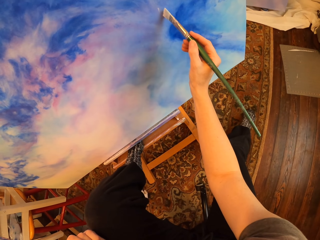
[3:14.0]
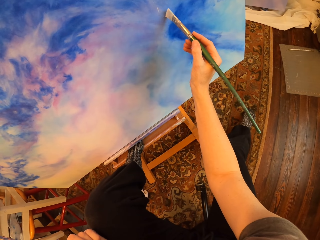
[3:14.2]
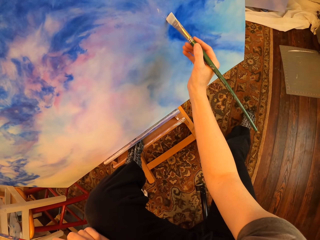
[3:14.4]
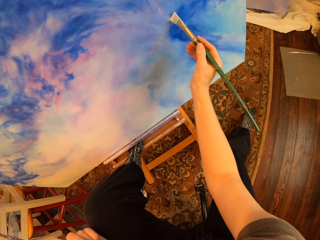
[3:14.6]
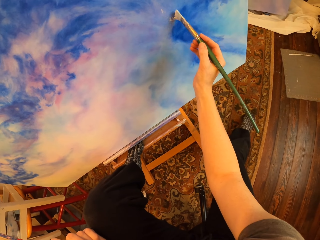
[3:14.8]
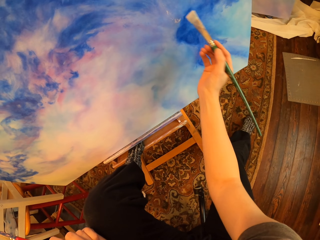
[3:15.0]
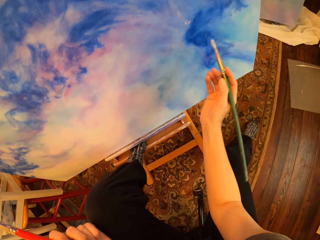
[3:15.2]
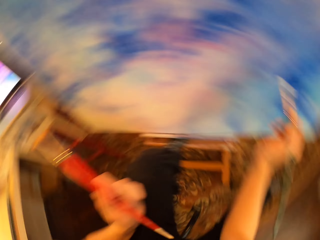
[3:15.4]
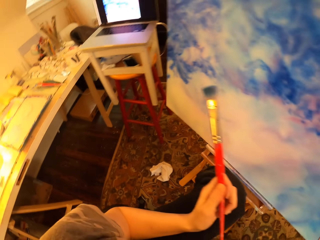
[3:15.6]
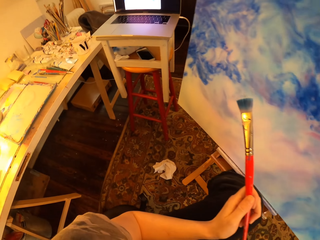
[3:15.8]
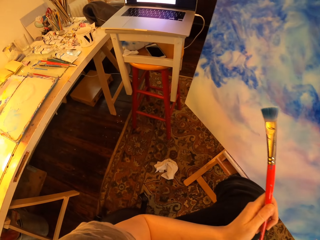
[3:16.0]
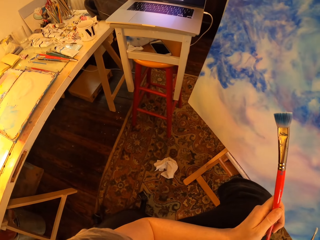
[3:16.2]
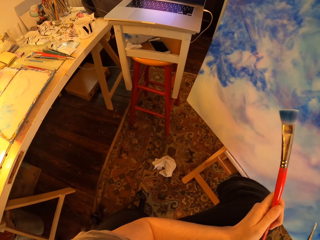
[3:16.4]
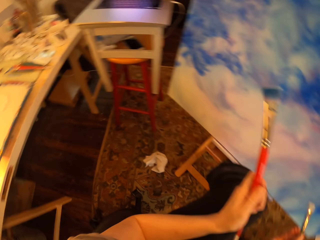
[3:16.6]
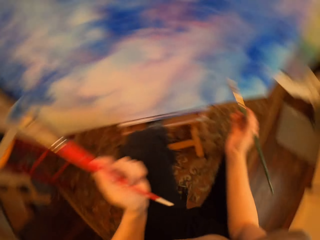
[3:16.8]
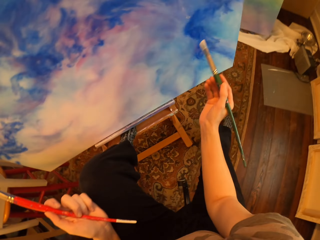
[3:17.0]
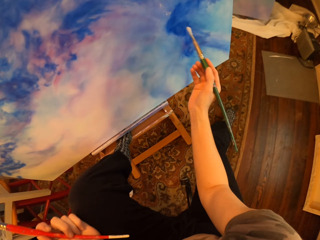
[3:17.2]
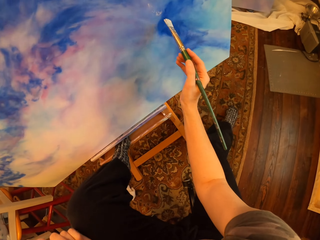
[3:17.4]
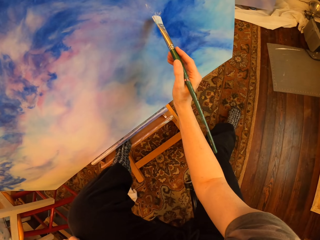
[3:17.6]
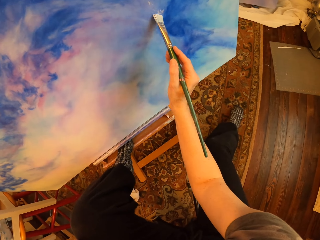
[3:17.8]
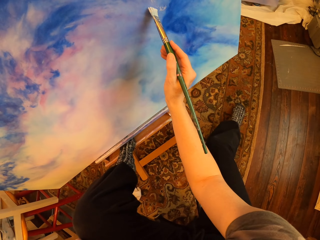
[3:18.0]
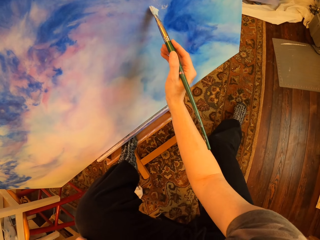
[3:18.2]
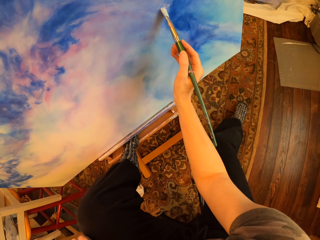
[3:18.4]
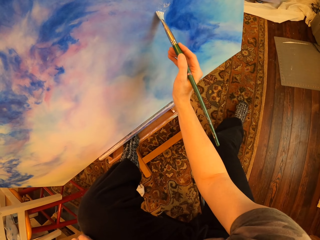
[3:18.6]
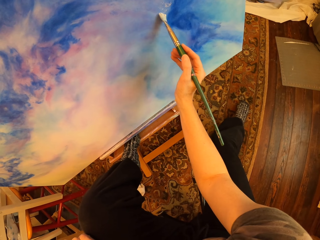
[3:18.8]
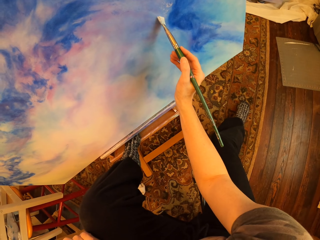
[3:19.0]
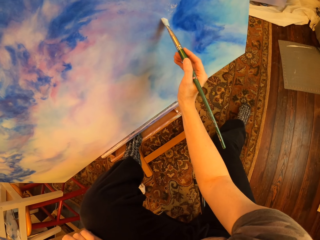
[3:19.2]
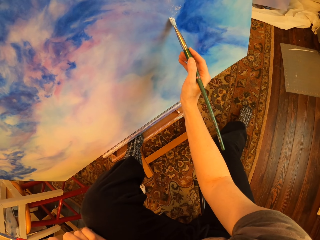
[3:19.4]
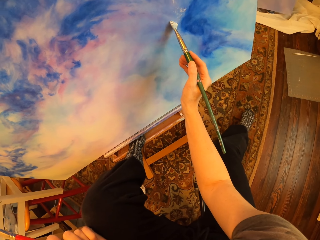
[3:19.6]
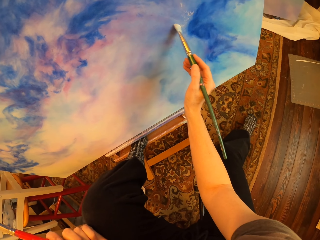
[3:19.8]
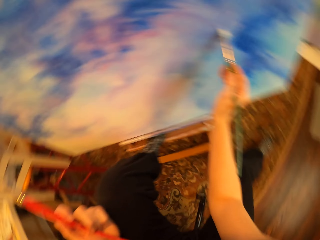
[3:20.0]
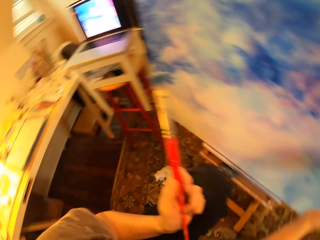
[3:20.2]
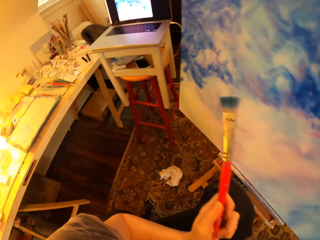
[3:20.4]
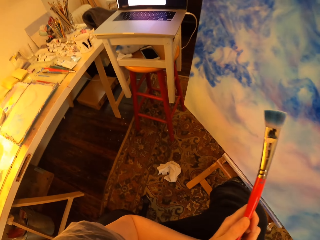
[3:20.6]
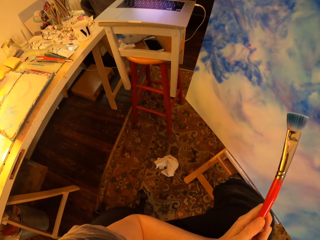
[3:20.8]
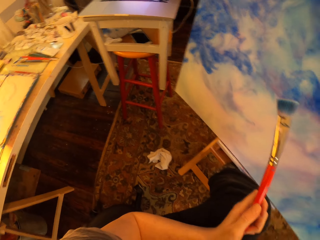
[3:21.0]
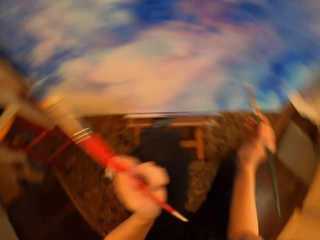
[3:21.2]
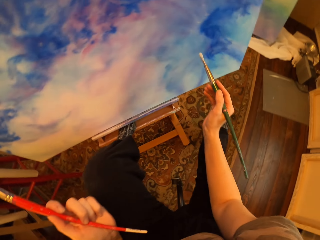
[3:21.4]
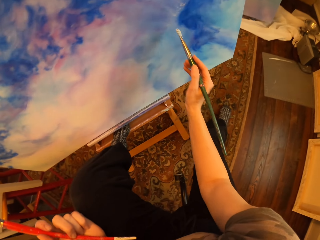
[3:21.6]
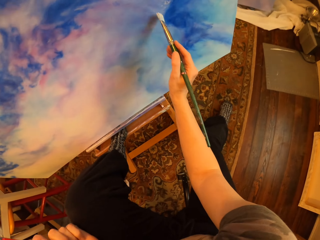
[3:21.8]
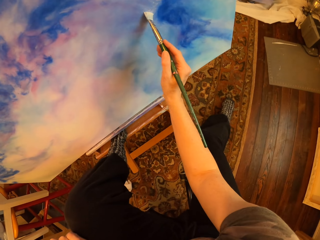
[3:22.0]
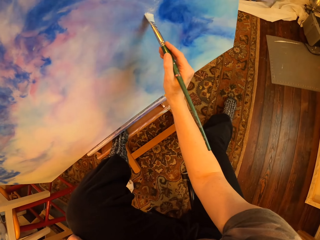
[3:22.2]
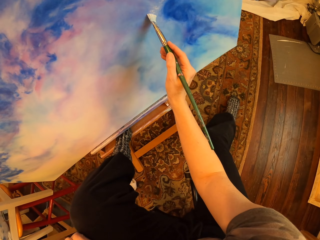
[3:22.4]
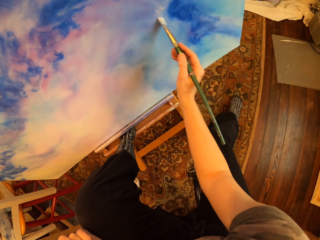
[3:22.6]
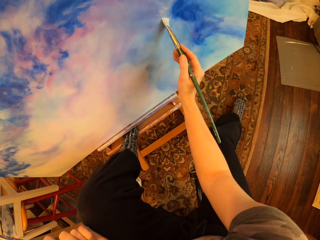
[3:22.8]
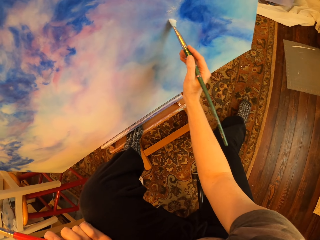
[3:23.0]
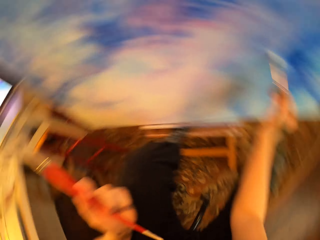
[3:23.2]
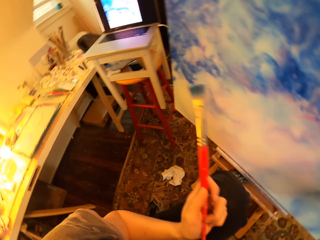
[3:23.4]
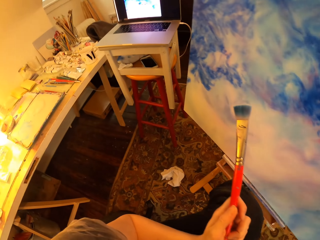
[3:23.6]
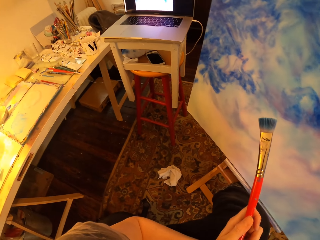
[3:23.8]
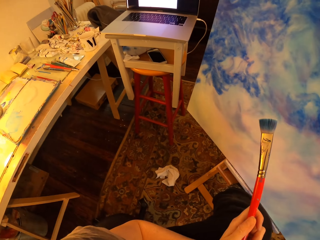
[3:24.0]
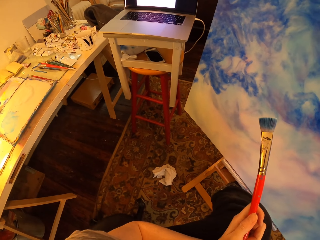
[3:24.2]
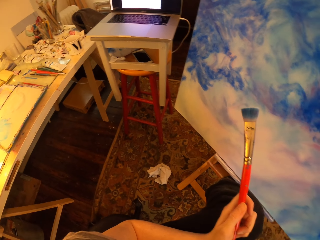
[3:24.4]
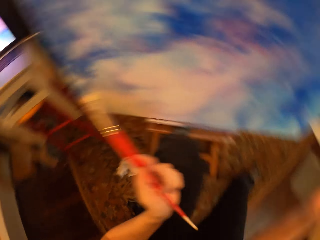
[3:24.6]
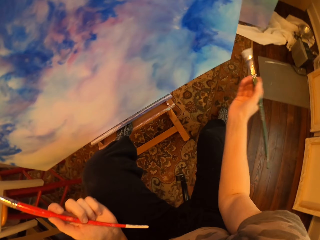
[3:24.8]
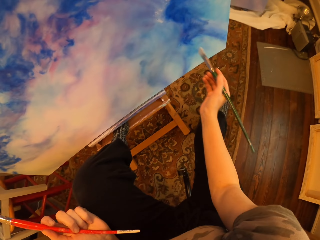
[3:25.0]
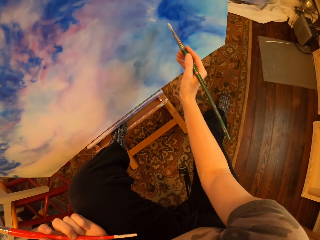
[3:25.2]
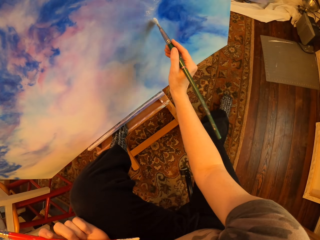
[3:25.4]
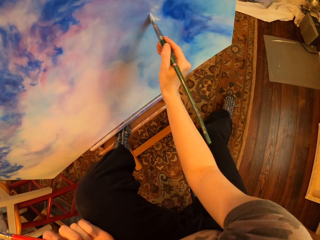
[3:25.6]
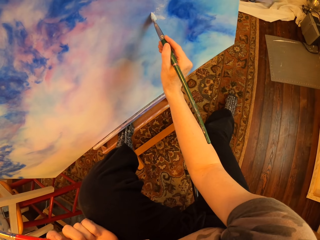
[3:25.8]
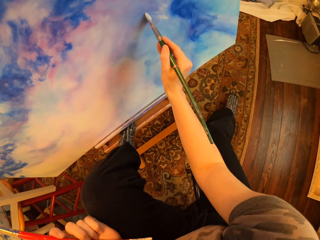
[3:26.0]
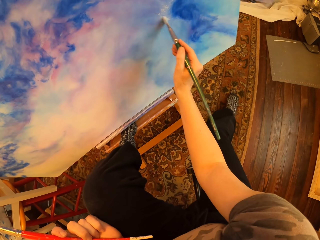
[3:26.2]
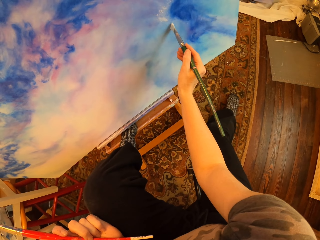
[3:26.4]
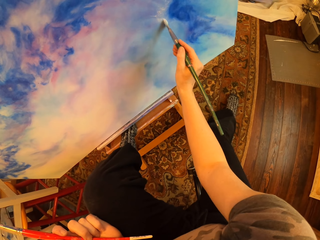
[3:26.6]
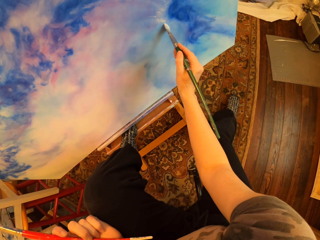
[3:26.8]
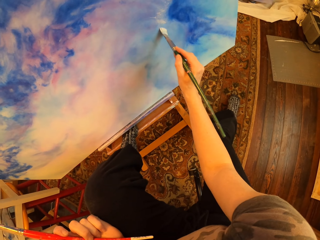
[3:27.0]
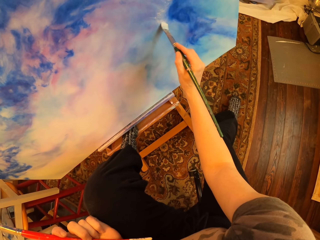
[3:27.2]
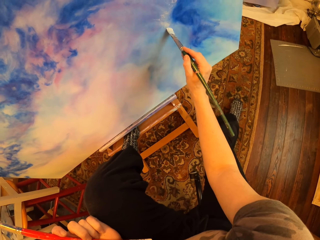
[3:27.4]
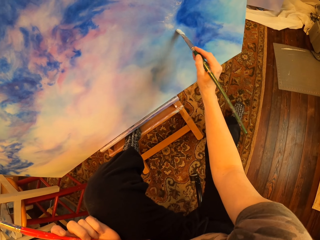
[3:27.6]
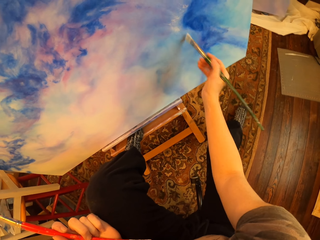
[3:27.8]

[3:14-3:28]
The camera wearer paints the drawing paint. They are painting. They look at the laptop.

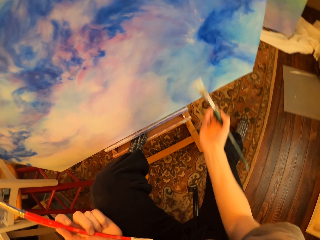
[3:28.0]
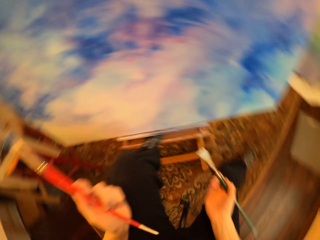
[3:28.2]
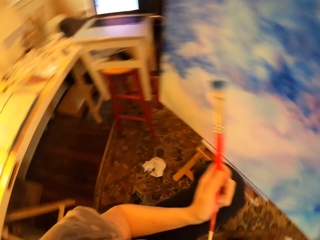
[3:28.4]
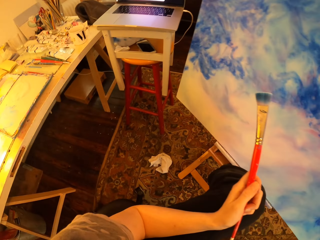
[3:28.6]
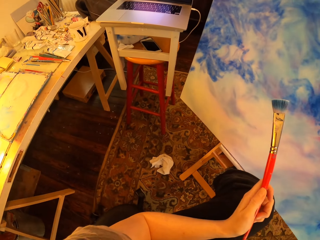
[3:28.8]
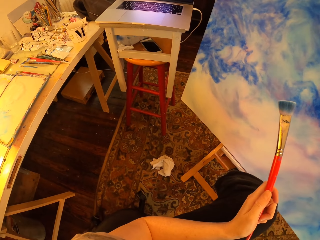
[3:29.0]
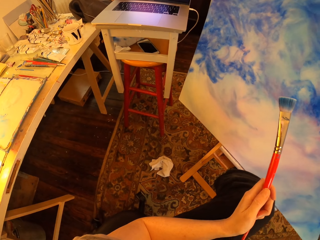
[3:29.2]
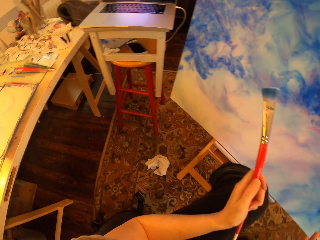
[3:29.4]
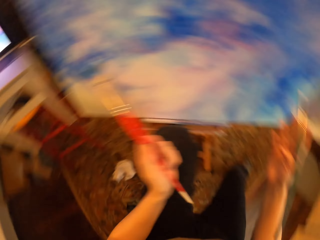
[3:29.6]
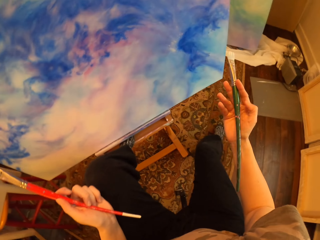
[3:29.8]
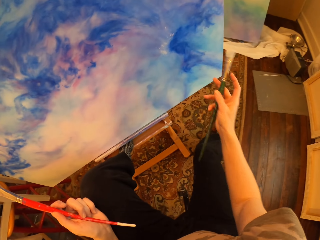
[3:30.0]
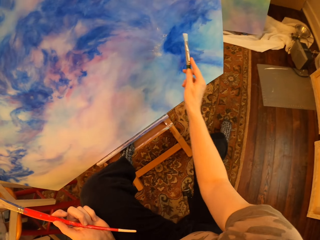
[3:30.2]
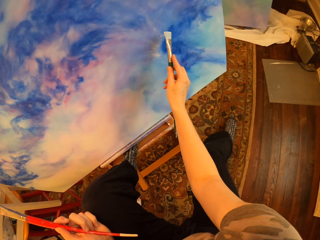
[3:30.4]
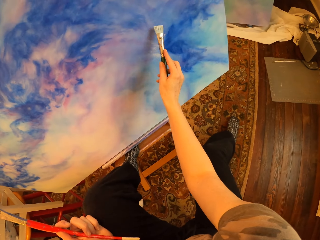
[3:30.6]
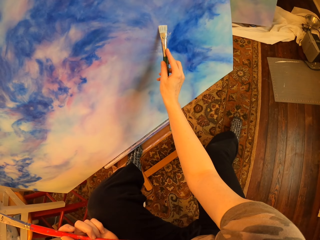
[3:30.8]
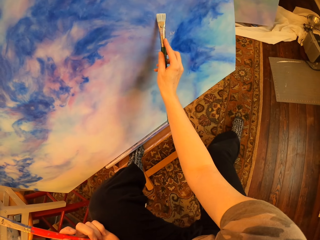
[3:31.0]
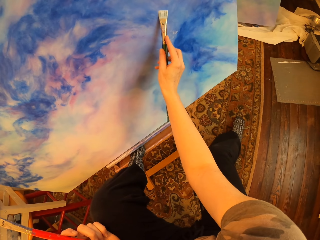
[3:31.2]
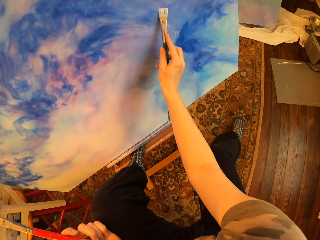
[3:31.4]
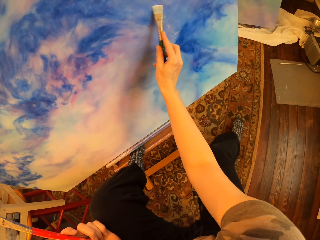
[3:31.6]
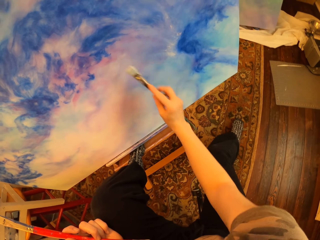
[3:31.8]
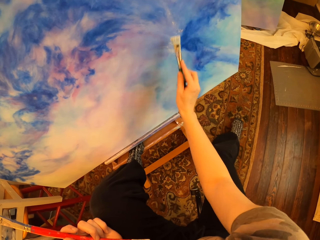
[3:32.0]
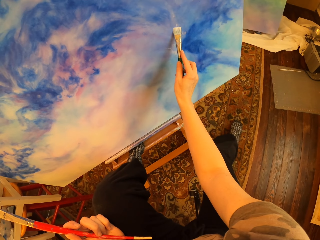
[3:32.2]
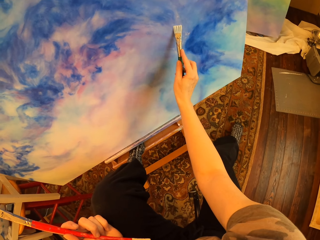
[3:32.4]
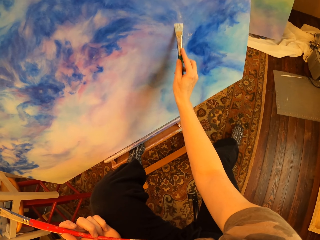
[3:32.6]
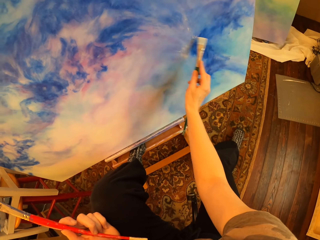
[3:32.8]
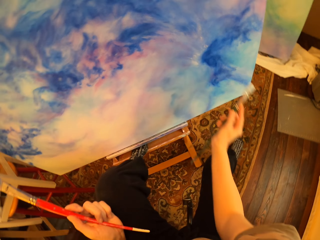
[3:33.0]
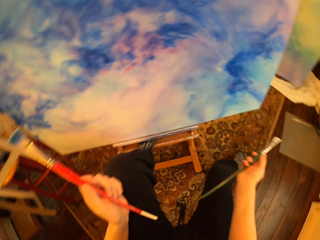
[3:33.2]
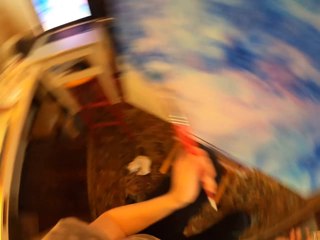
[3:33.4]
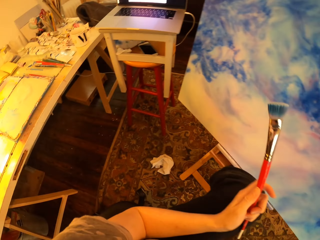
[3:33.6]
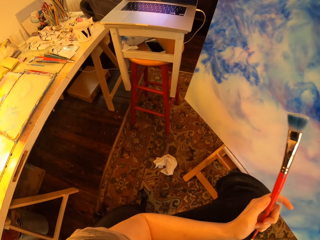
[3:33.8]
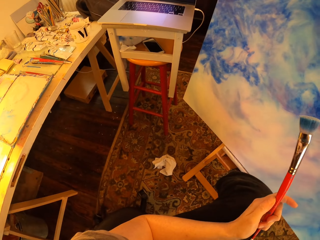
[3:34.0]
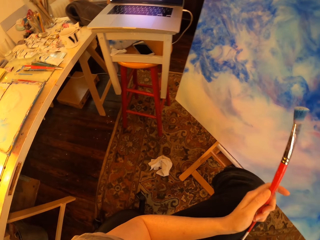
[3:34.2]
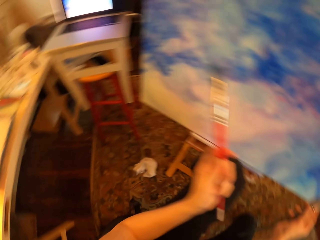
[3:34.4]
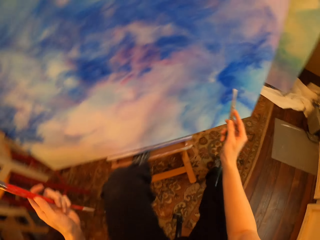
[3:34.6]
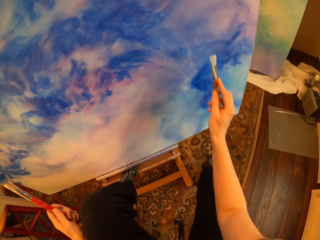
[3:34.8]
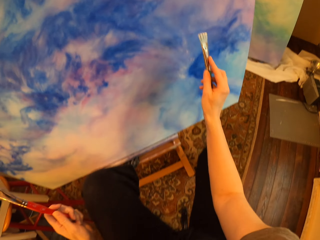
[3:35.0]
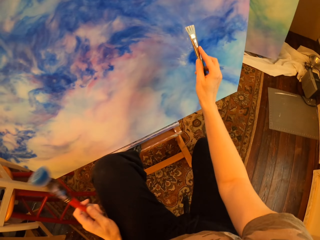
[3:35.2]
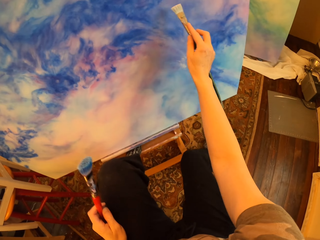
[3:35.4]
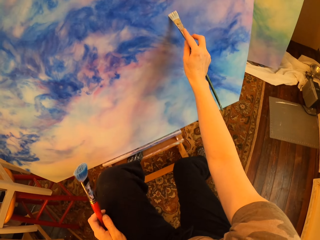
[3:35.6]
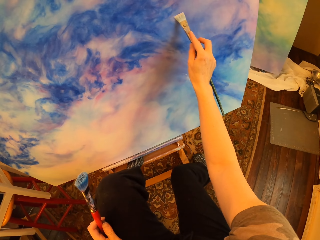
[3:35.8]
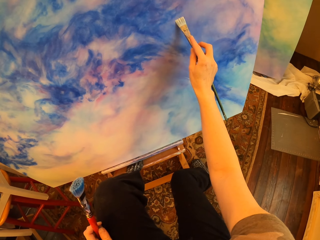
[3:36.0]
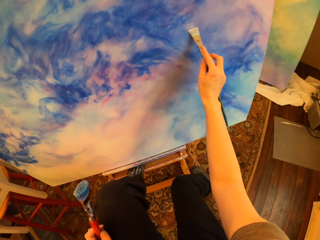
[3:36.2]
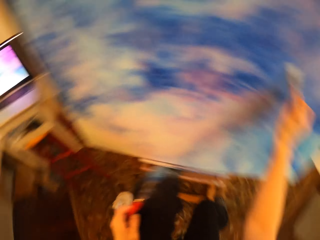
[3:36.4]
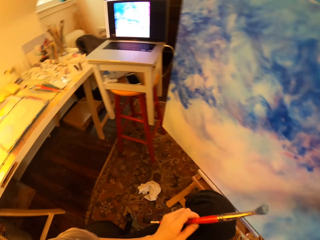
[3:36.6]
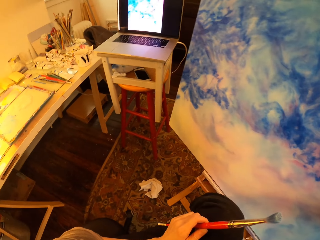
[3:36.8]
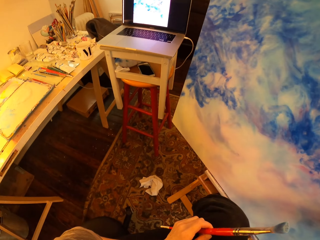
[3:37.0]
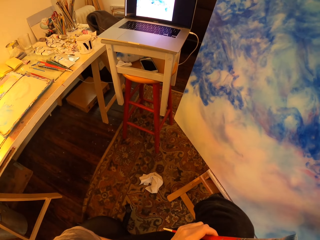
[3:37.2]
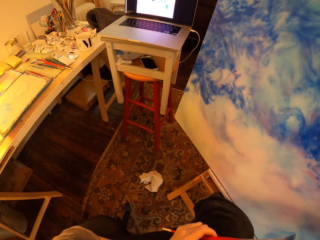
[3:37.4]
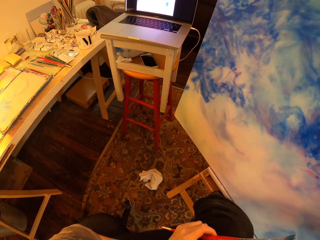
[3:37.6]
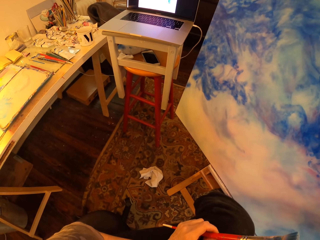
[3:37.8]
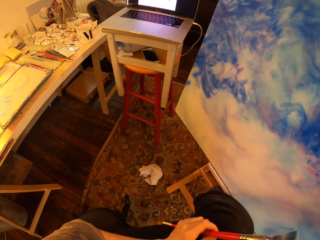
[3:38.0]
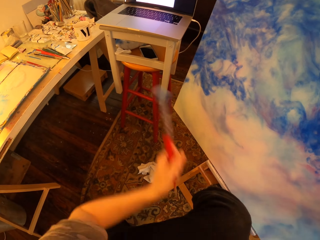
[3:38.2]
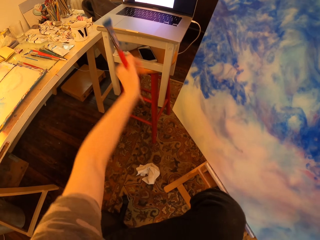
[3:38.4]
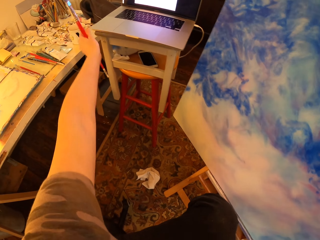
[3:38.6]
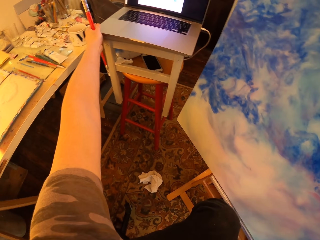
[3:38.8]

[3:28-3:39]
The camera wearer paints the drawing paint. They look at the laptop.
